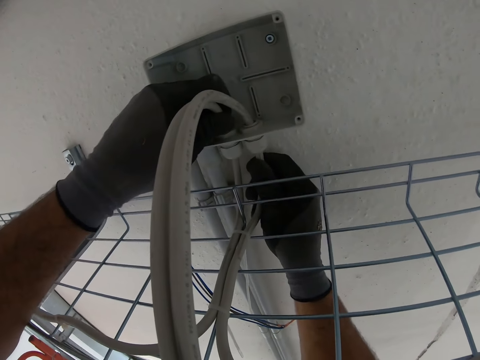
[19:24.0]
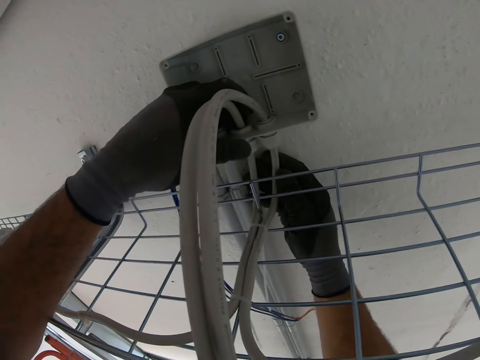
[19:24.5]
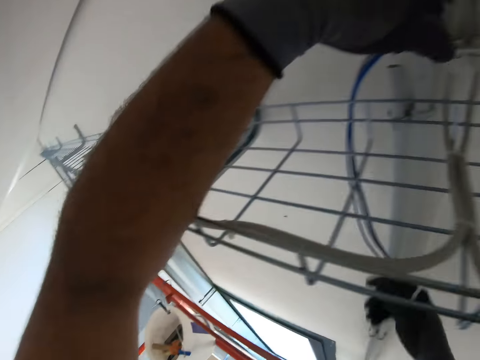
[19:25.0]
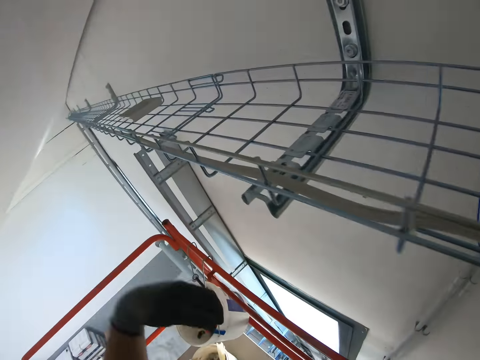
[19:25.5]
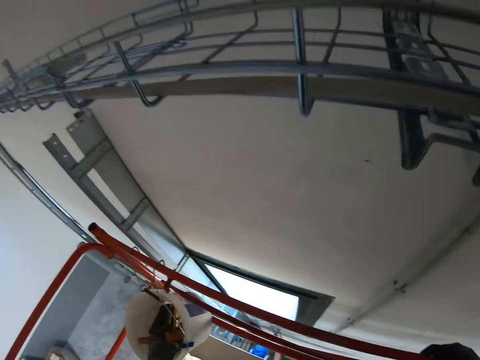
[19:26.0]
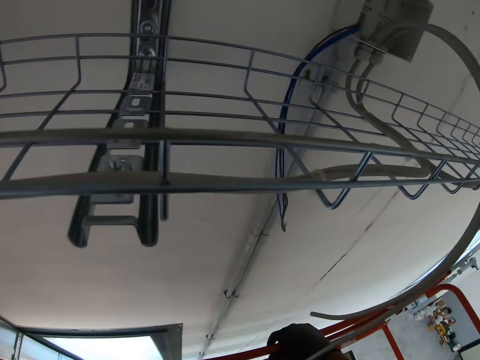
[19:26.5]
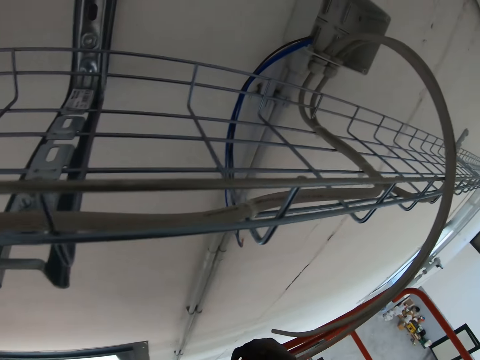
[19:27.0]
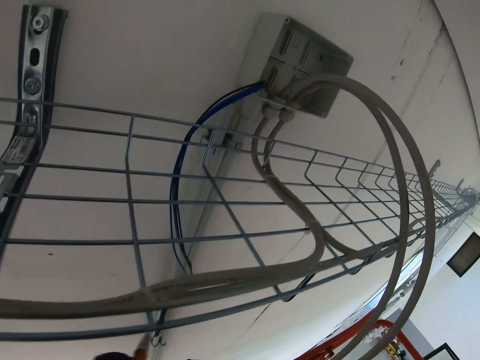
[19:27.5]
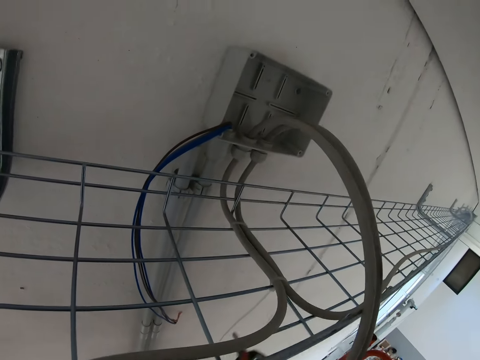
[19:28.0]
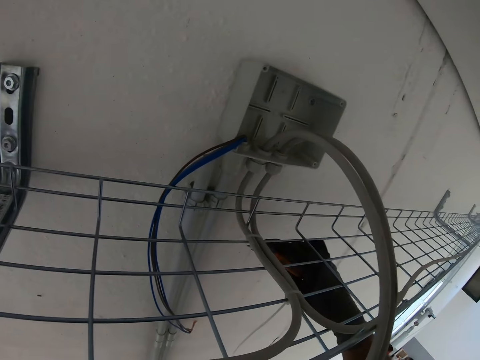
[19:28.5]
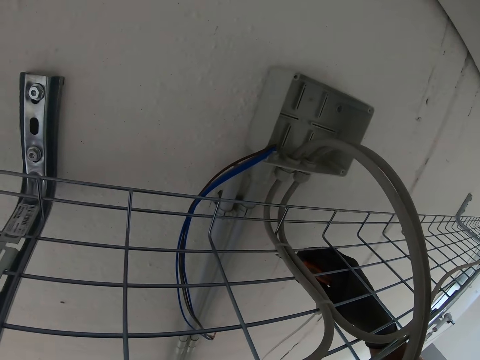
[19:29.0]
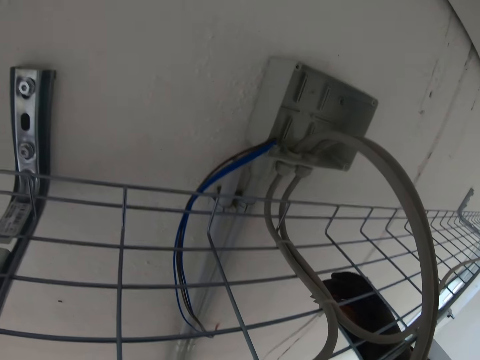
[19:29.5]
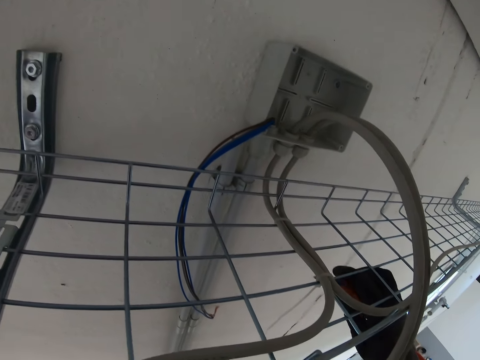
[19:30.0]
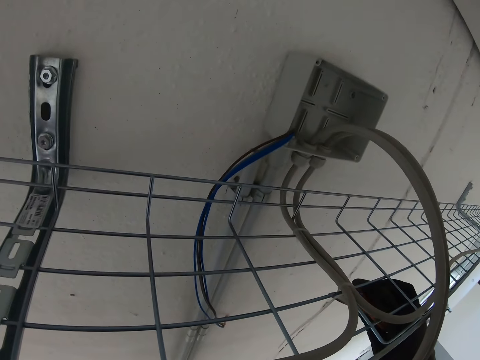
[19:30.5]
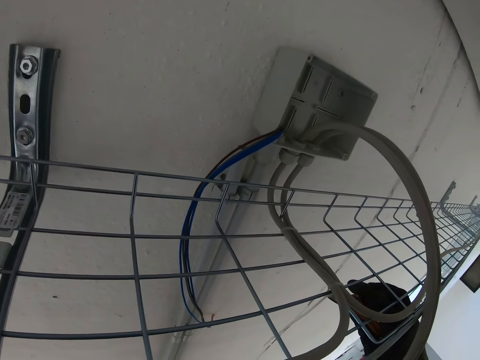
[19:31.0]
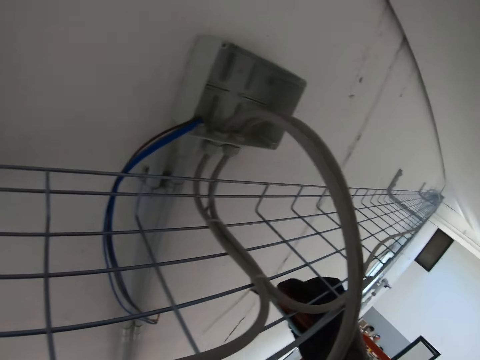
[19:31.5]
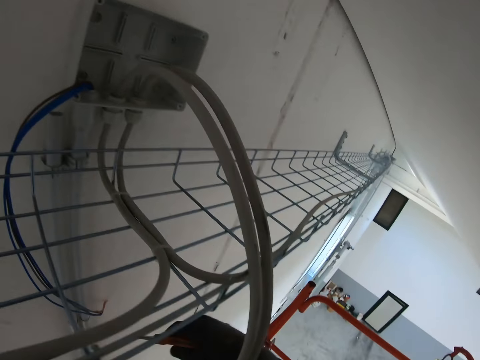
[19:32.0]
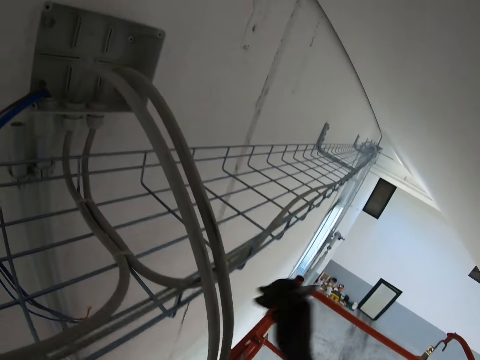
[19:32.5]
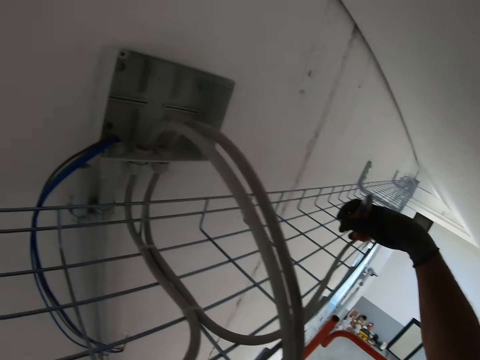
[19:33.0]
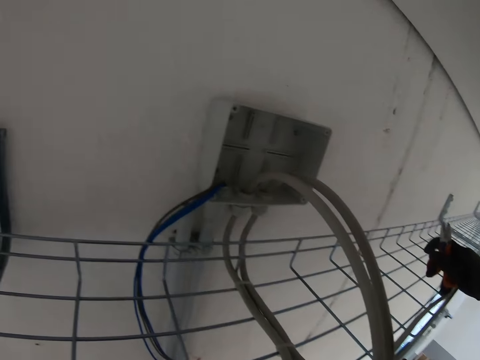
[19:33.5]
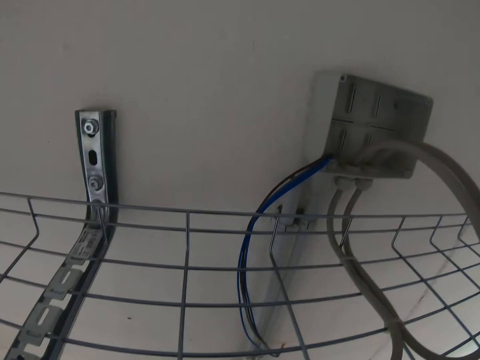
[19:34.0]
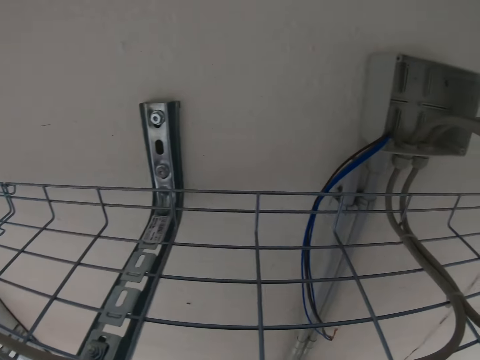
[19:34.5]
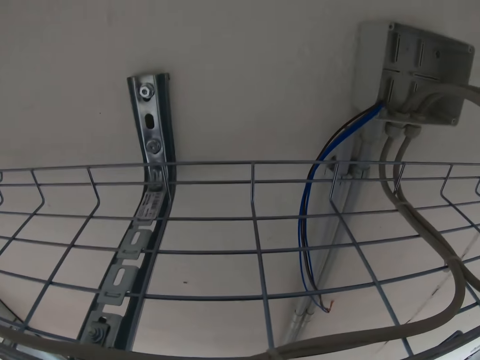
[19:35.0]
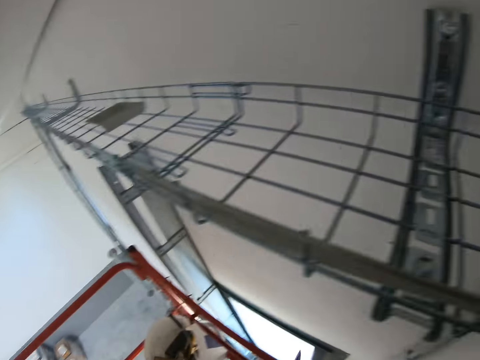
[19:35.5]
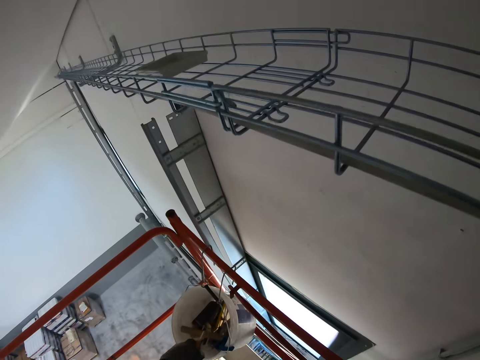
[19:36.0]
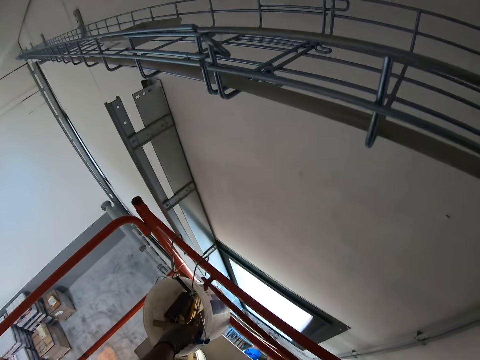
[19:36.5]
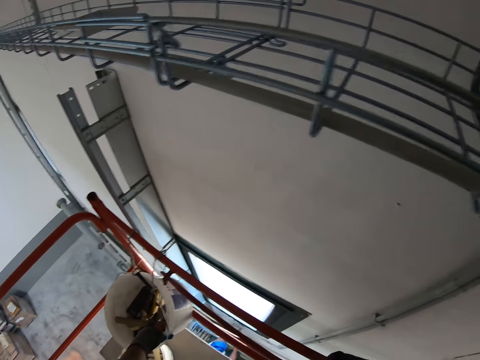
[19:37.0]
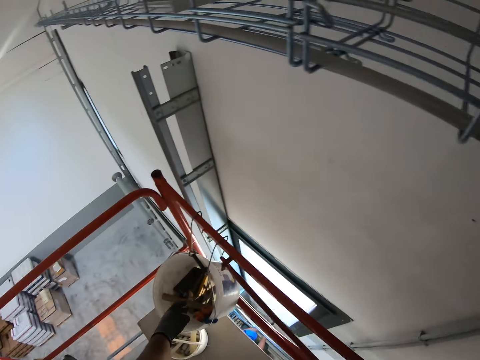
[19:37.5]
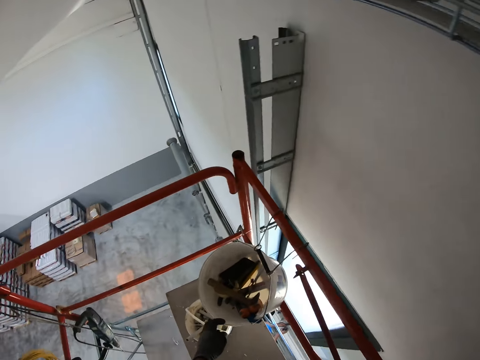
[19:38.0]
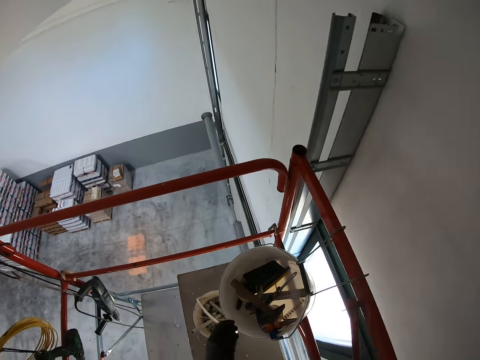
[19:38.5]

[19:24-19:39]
The camera wearer picks up scissors. They cut zip ties with the scissors or pliers.

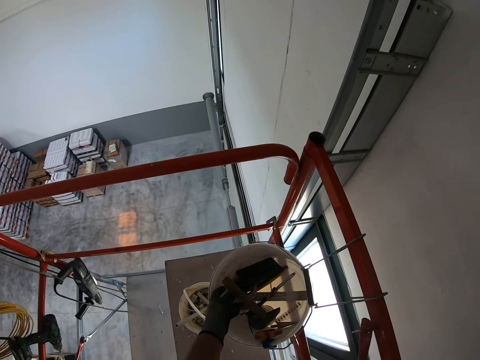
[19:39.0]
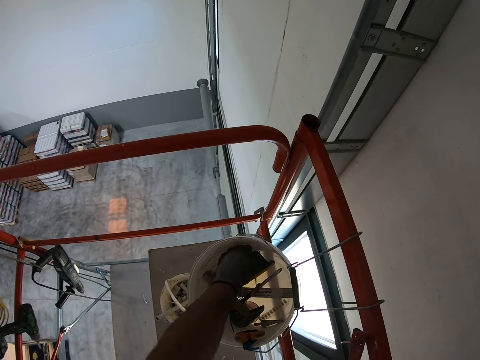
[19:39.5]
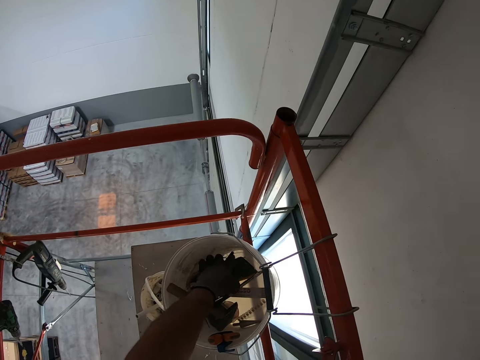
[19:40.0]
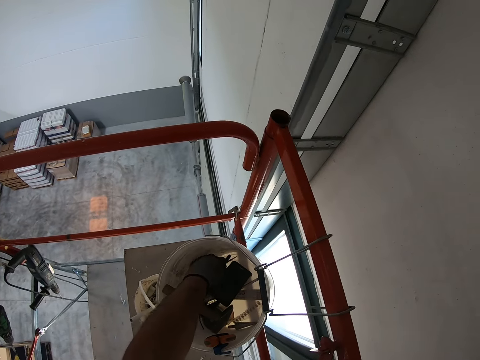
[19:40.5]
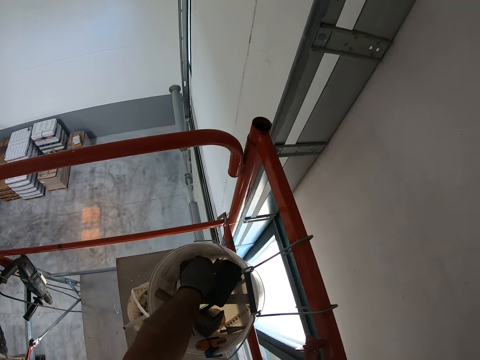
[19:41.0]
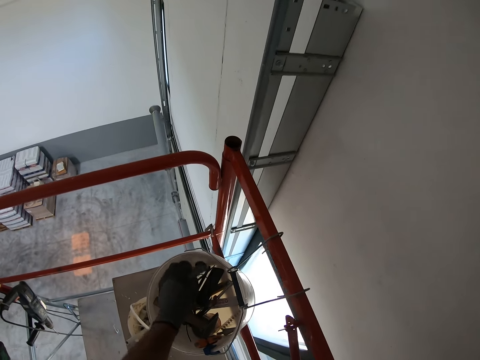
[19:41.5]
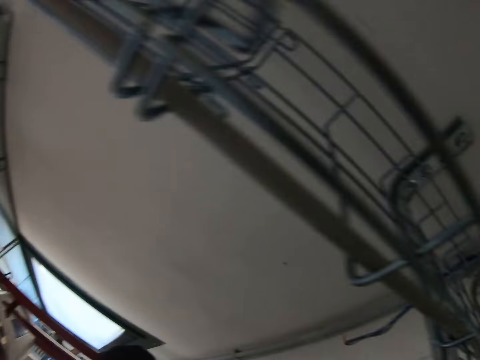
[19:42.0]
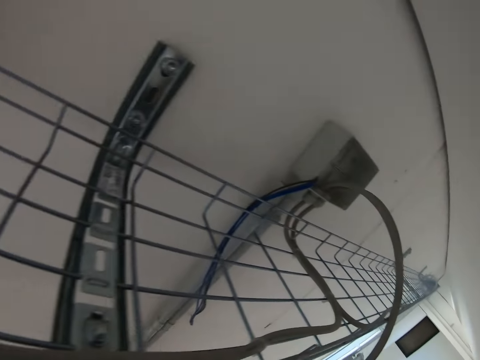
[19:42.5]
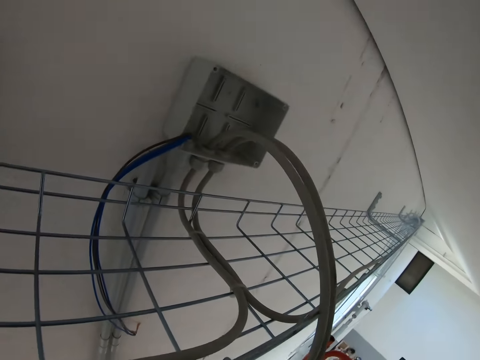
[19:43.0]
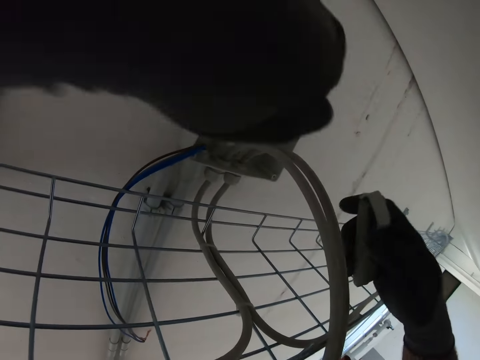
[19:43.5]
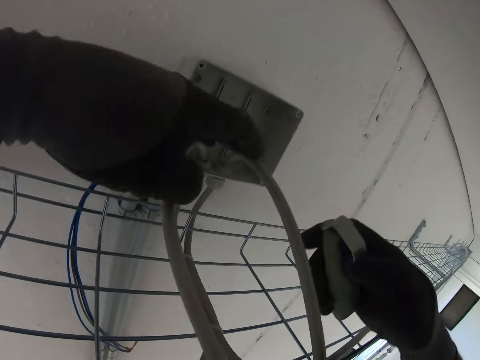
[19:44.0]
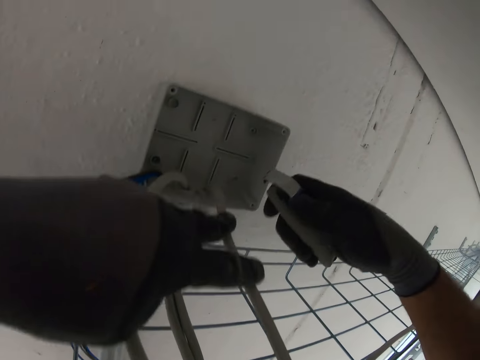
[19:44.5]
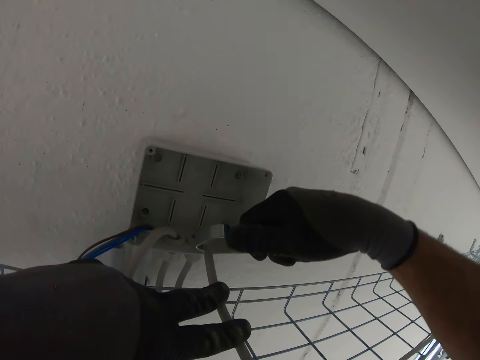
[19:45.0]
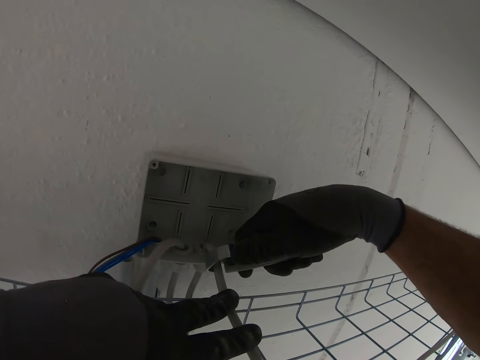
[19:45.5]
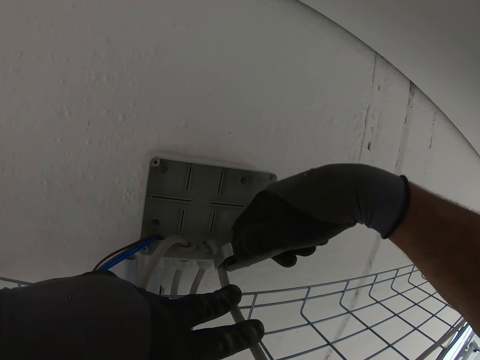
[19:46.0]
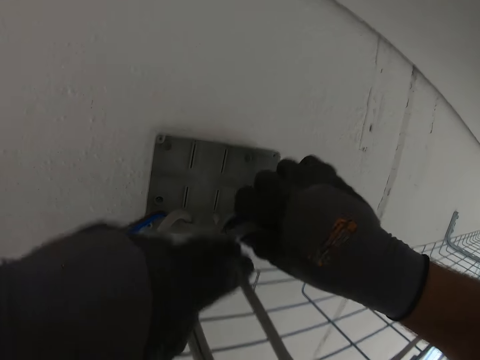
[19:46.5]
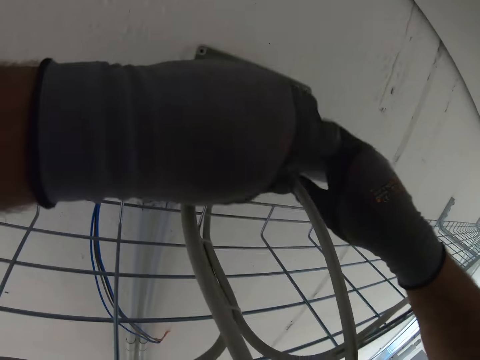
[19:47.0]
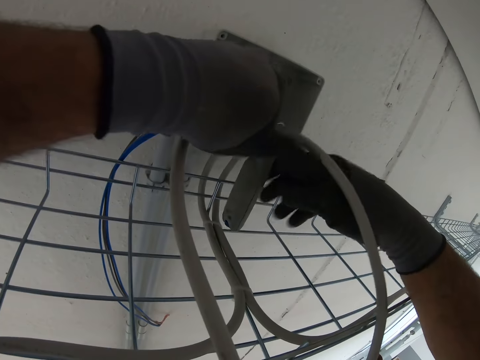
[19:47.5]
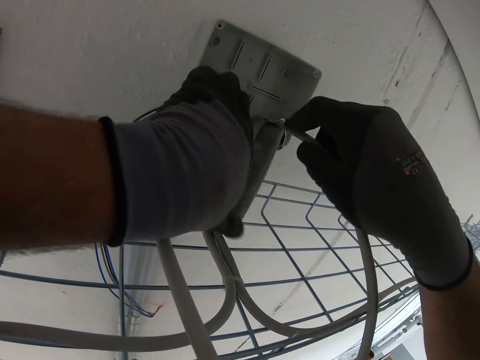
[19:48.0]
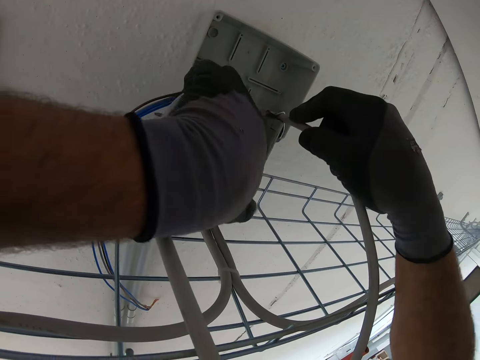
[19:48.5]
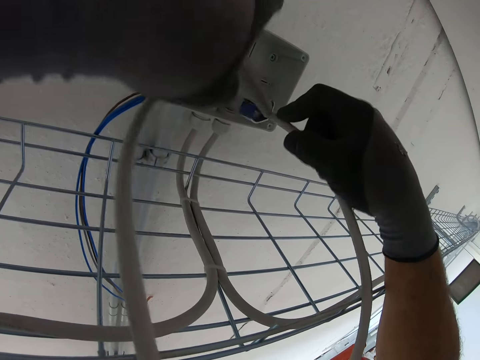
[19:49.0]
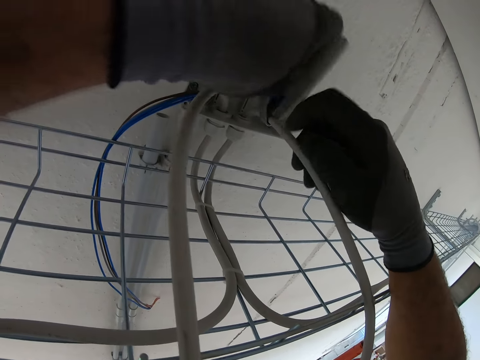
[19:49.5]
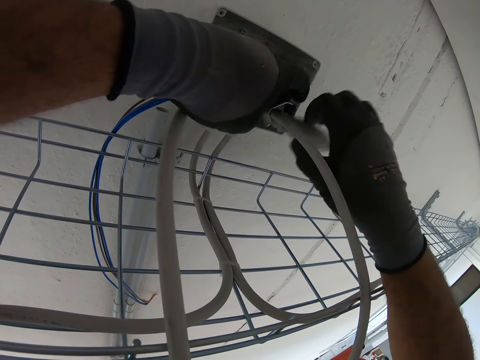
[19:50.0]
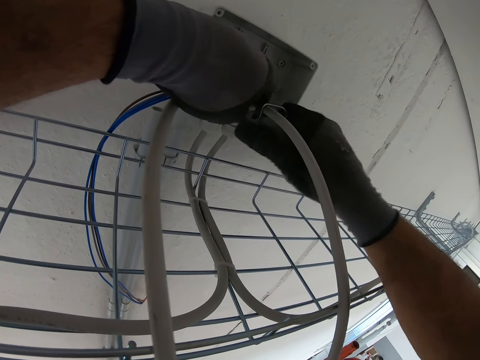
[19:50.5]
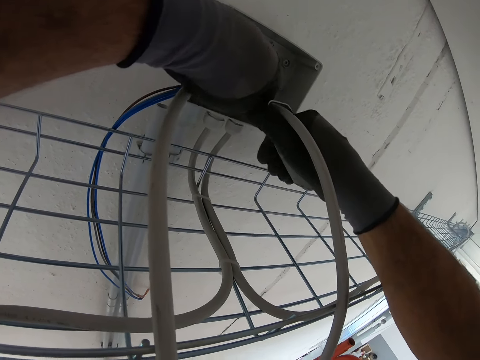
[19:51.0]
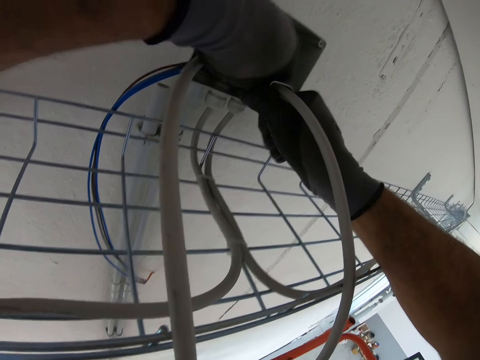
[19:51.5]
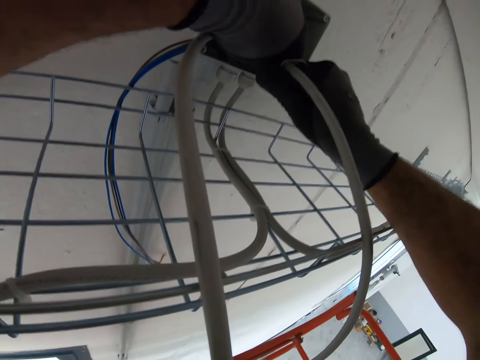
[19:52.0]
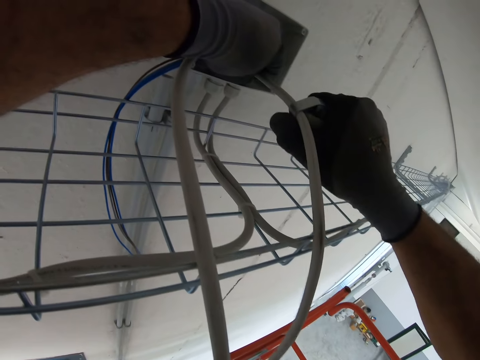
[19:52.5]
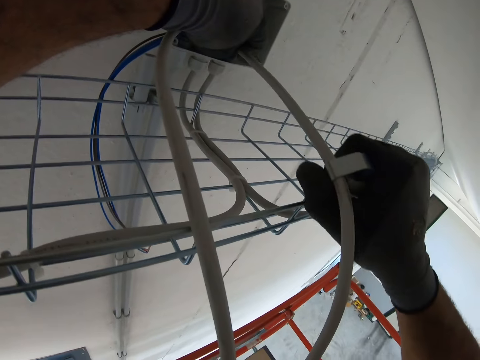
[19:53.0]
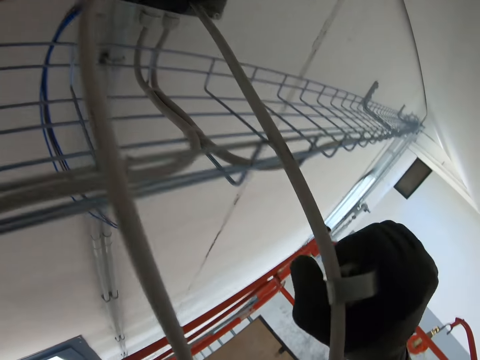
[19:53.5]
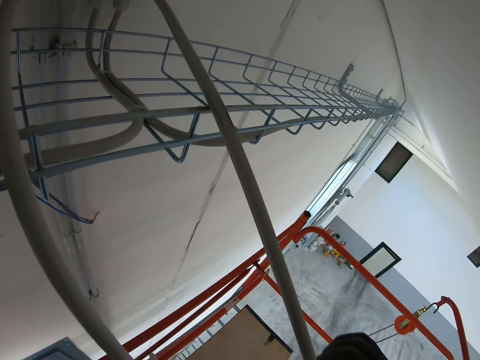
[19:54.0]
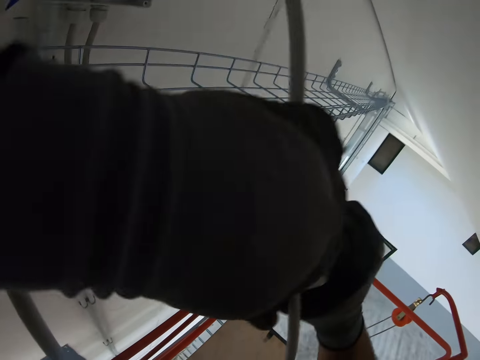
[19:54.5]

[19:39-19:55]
The camera wearer picks up pliers. They pick up a rotary coaxial cable. They pull the cable with the pliers.
